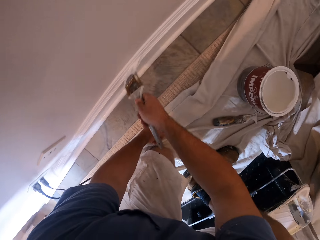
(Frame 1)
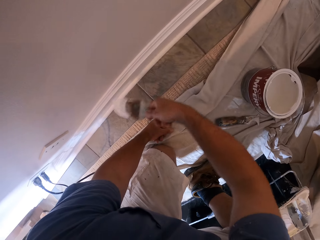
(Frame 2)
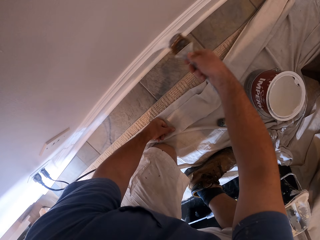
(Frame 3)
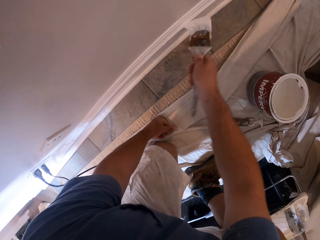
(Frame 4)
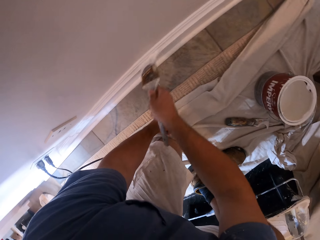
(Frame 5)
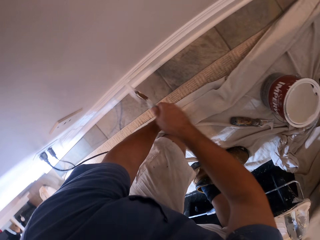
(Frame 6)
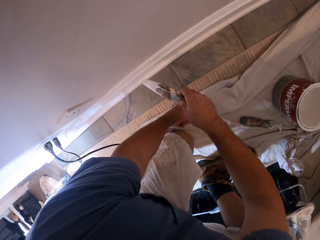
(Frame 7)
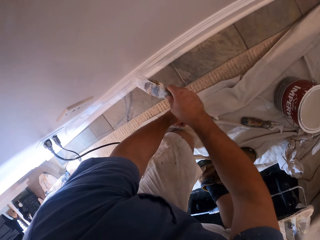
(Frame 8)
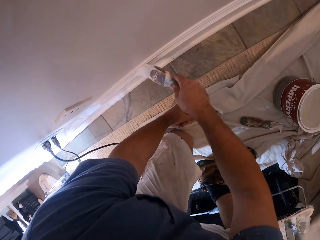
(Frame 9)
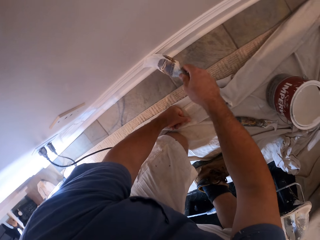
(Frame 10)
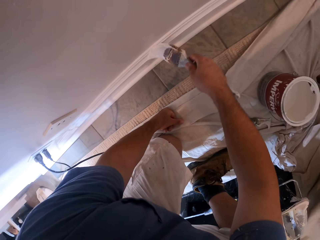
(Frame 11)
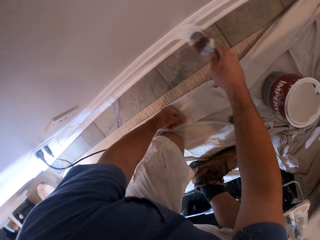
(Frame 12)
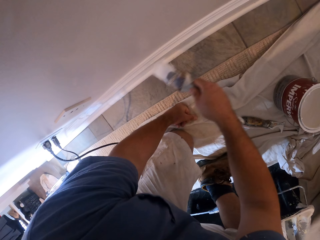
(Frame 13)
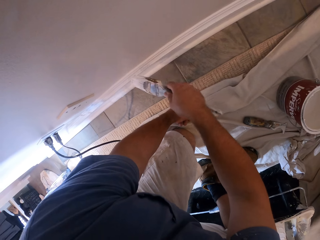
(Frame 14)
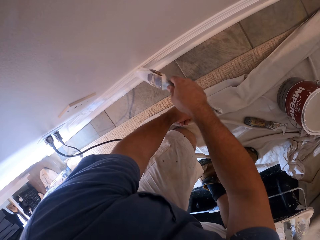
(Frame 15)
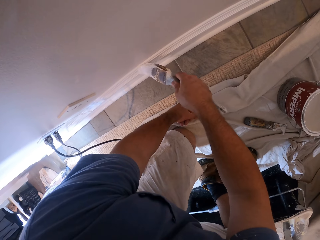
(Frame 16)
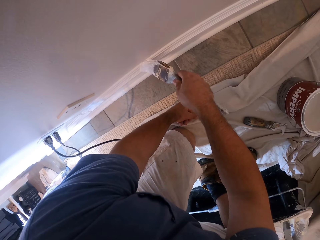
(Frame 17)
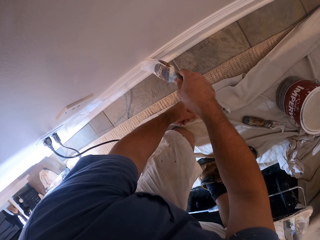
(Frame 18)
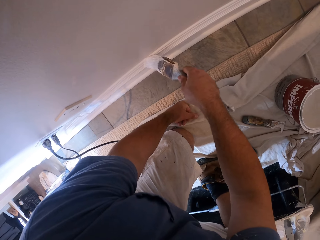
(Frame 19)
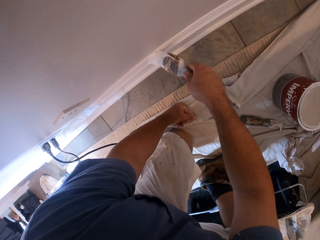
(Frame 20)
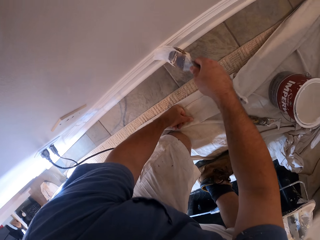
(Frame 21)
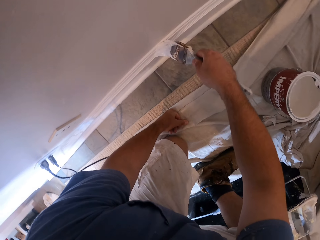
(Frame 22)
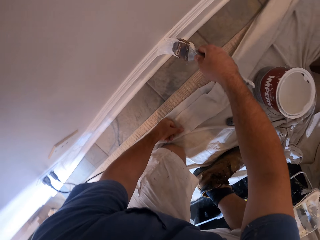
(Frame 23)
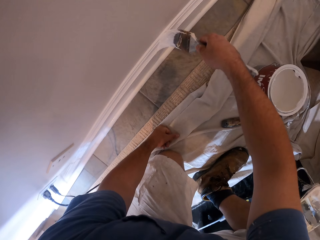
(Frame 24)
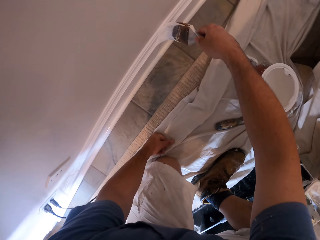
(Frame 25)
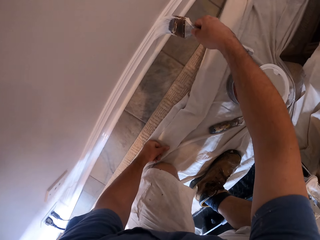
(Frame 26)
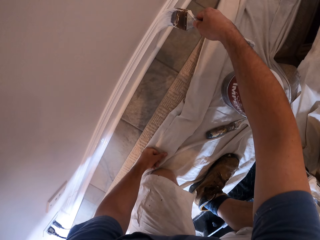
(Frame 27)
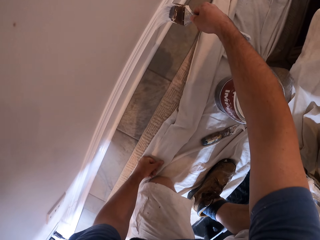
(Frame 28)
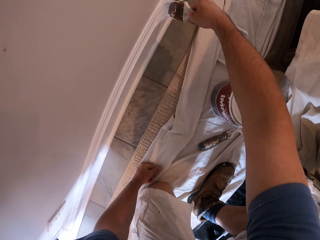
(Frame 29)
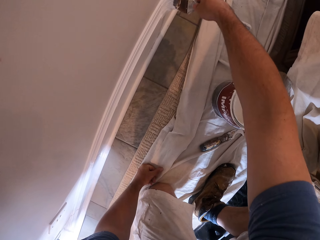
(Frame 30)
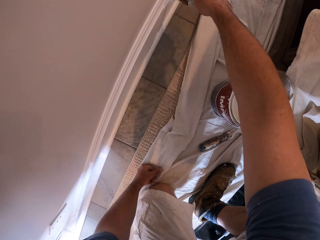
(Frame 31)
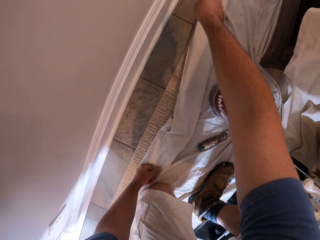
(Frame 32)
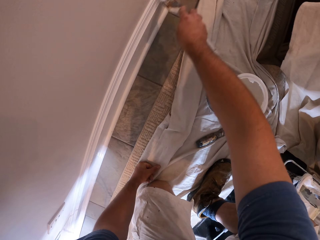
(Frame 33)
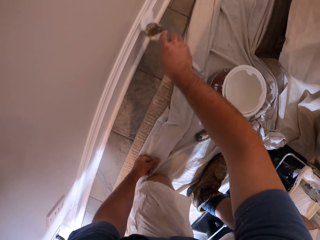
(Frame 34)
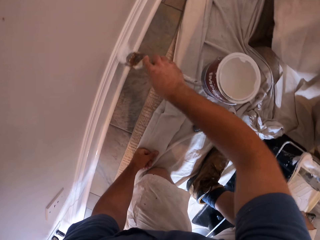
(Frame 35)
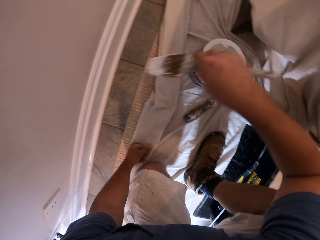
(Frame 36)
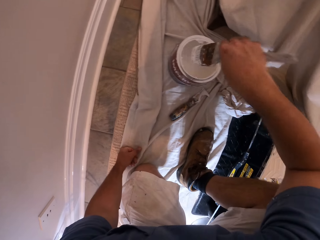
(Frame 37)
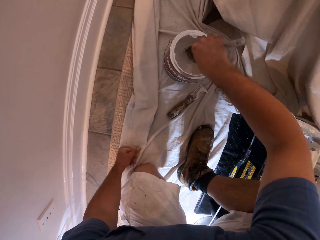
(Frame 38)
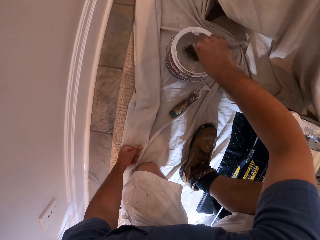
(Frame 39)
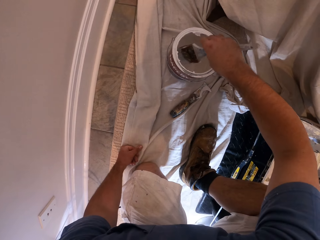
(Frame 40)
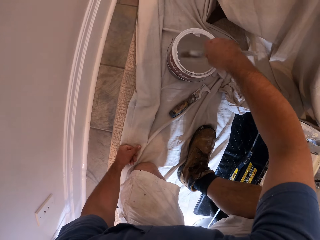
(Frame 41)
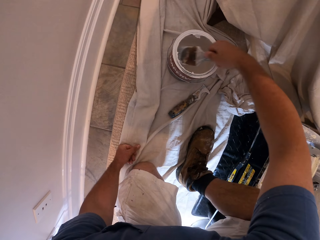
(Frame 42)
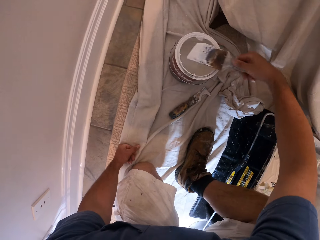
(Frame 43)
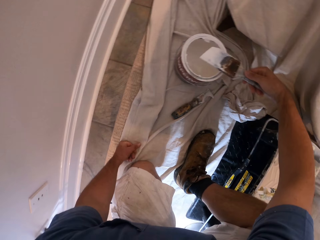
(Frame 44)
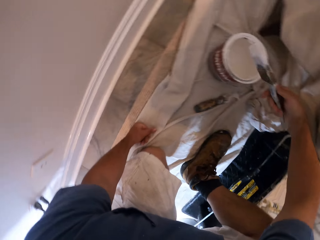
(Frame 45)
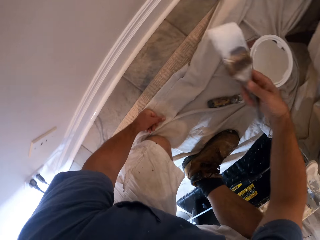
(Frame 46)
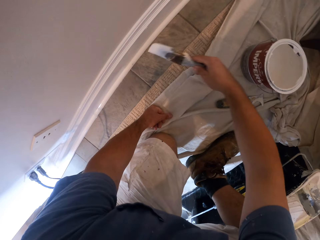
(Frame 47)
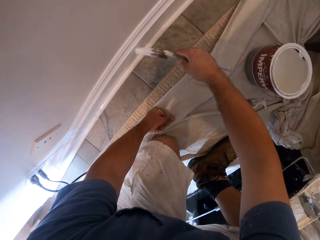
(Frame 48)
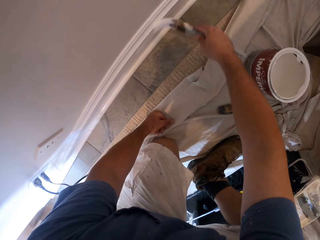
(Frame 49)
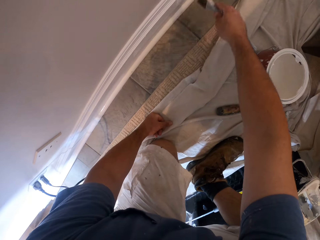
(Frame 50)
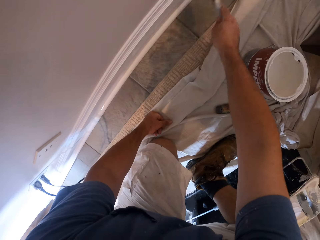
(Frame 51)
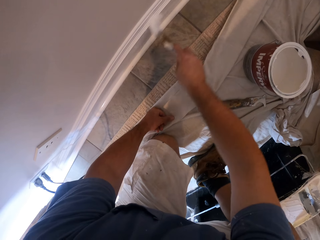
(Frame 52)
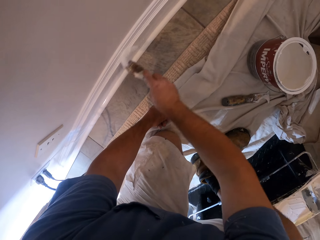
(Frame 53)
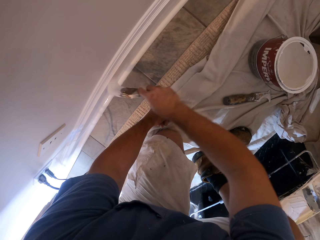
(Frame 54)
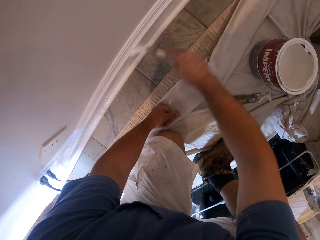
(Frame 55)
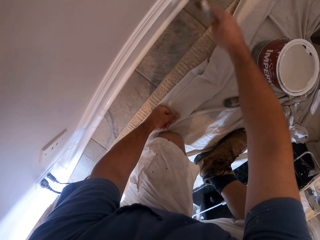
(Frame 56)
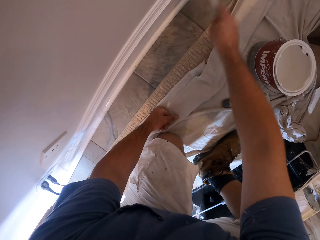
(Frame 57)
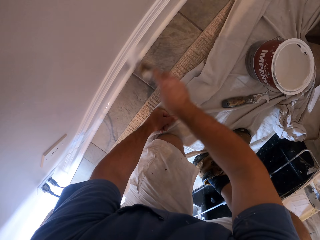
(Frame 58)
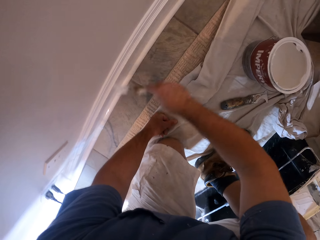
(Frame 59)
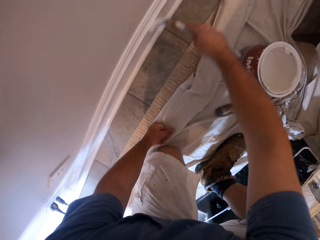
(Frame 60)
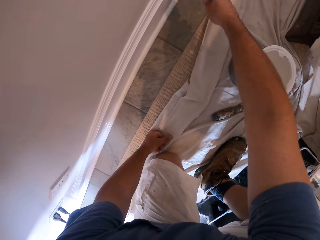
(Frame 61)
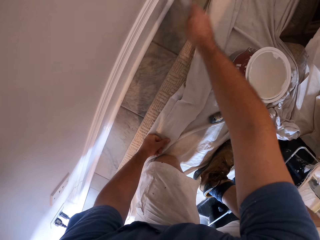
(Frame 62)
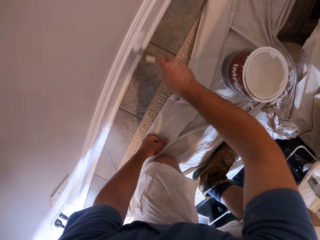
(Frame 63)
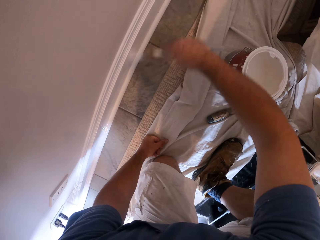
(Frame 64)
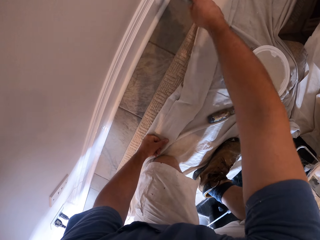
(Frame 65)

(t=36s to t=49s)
The camera wearer dips the painting brush into the tin containing the paint. They paint the wall or the piece of wood with the paint brush.

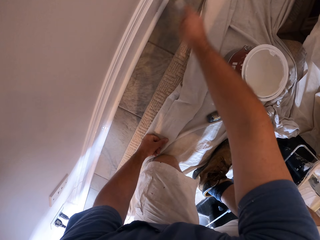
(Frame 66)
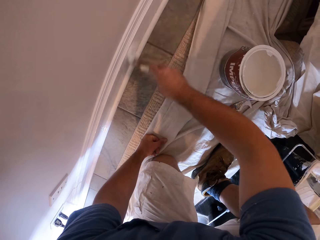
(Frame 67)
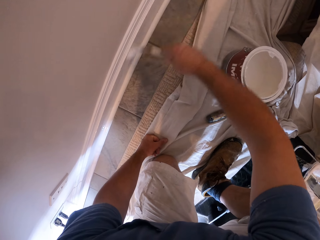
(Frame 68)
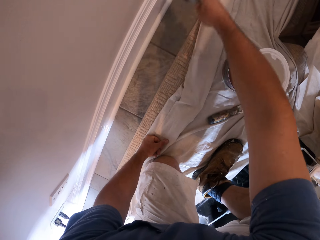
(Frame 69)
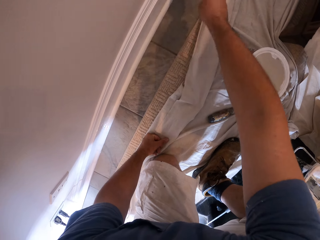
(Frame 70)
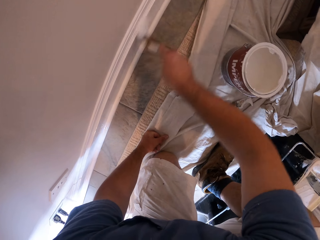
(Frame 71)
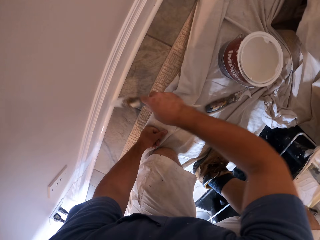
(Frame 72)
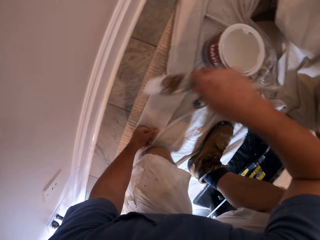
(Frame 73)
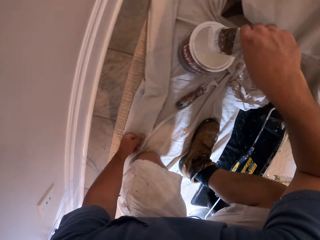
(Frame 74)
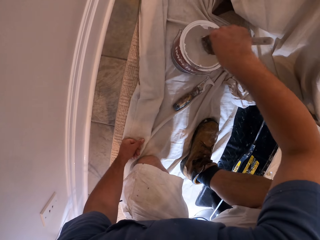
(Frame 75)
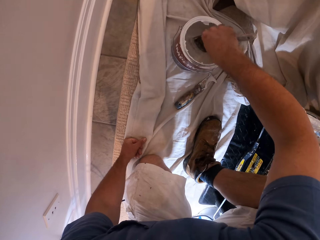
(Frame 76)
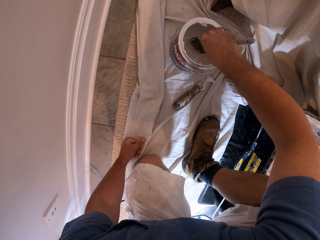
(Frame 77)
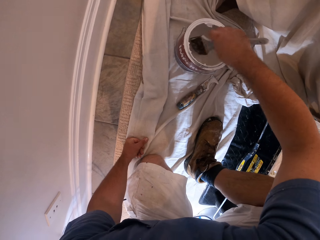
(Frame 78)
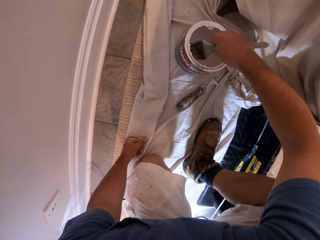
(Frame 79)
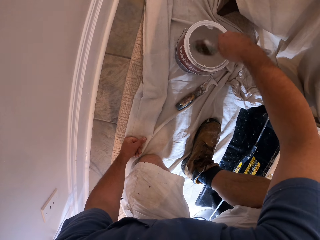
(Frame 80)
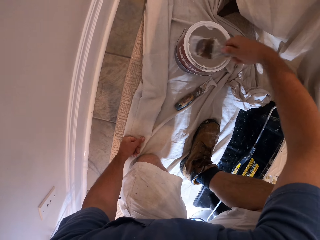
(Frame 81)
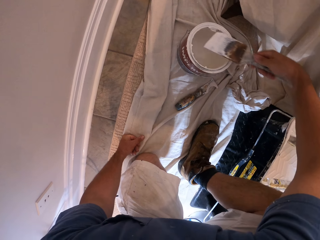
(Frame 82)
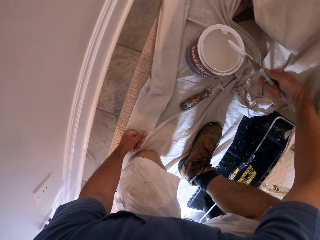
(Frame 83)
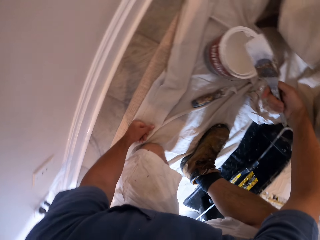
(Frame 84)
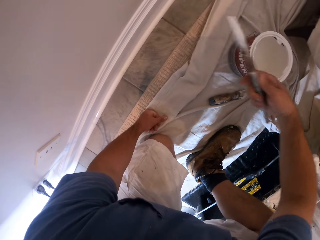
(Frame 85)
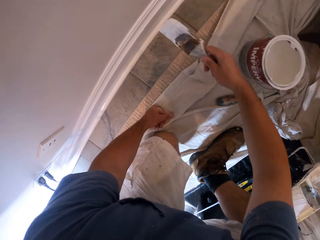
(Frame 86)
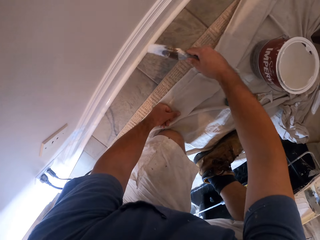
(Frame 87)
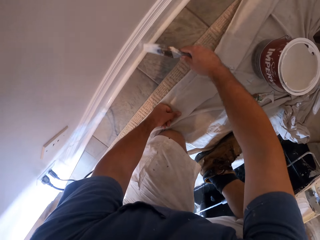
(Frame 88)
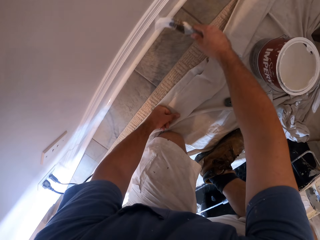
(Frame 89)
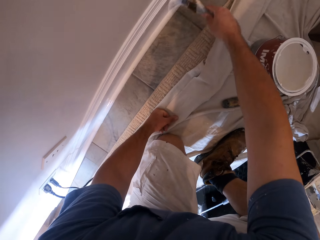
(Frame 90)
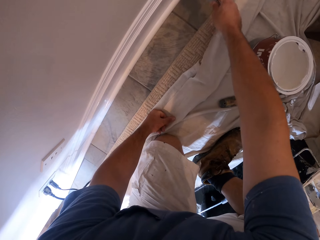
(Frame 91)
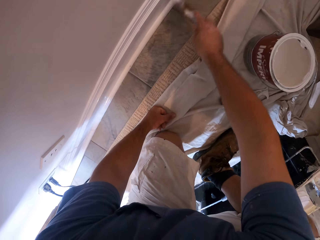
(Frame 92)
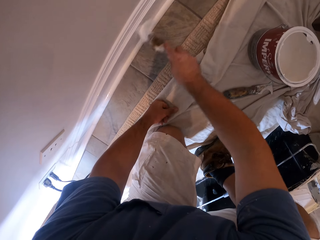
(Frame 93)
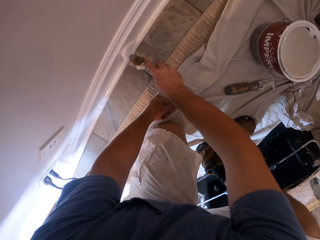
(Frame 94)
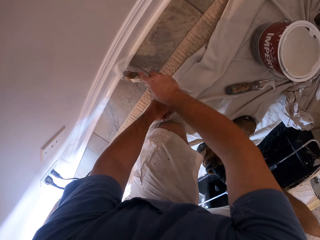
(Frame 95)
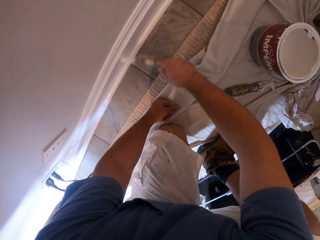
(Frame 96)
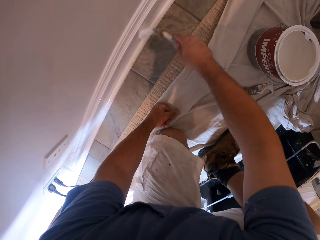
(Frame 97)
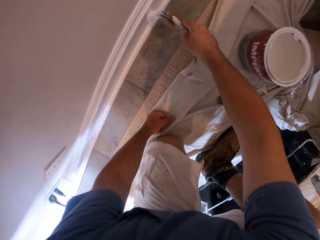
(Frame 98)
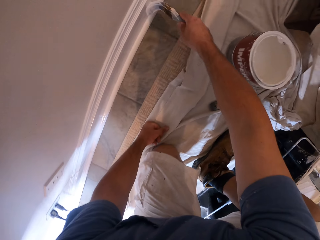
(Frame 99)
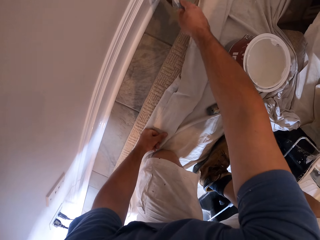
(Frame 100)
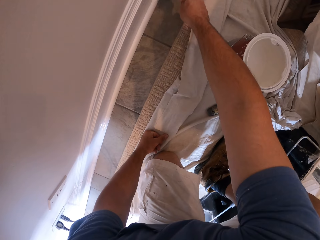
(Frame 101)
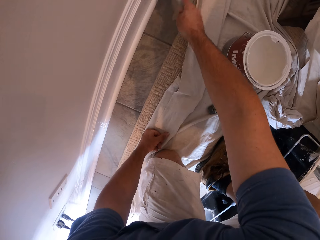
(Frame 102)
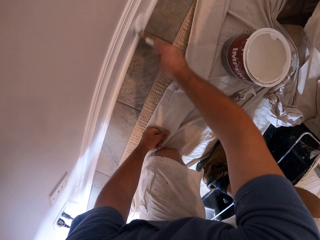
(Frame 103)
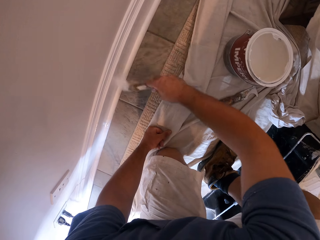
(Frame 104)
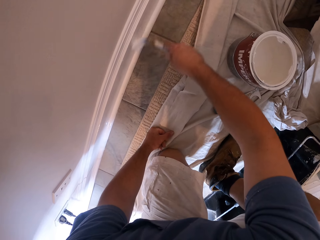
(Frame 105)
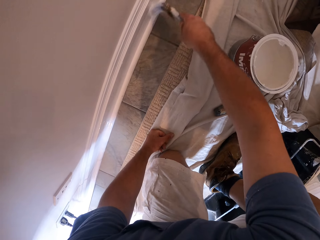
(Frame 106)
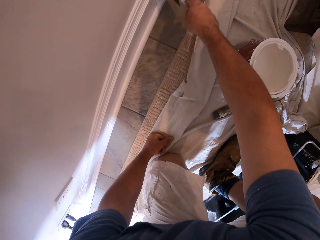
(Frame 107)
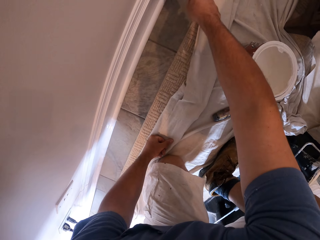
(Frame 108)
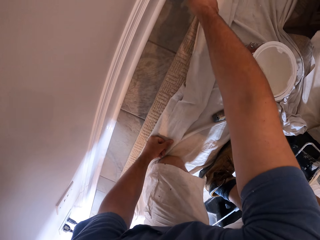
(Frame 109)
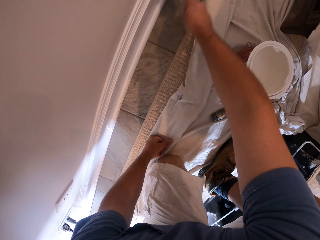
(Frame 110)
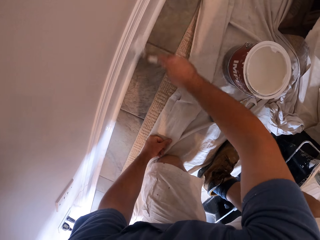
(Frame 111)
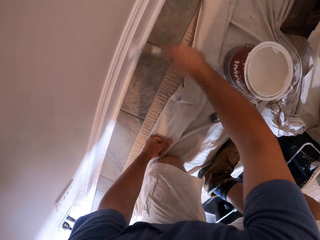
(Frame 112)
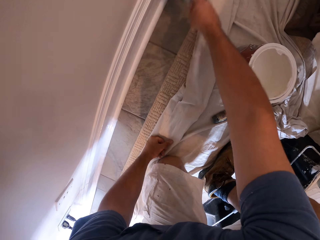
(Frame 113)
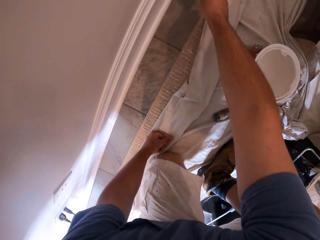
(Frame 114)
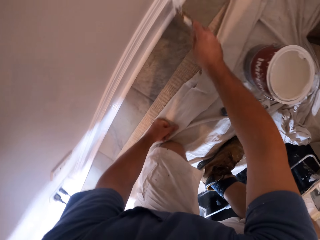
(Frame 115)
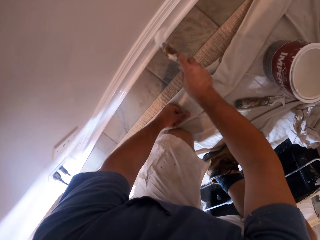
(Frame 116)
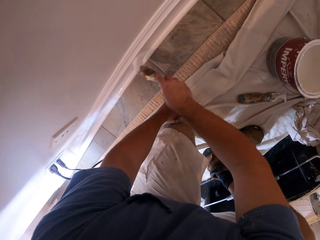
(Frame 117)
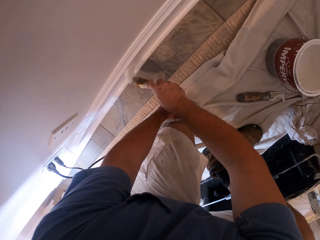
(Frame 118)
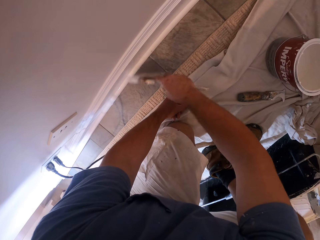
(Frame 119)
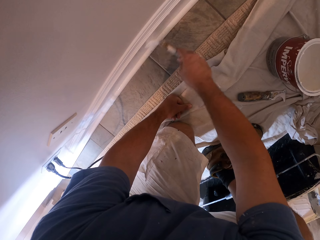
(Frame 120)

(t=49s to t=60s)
The camera wearer dips the painting brush into the tin containing the paint. They paint the wall or the piece of wood with the paint brush.
